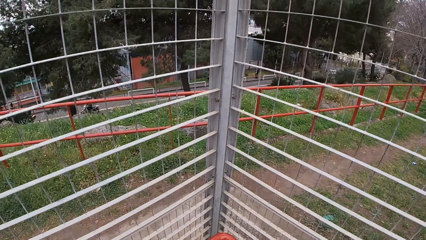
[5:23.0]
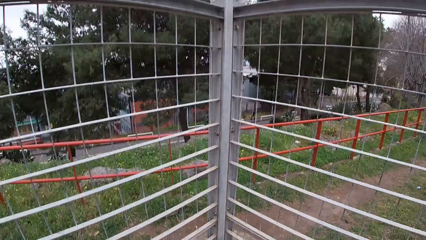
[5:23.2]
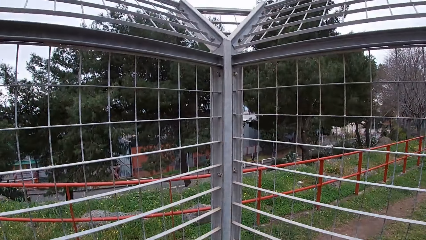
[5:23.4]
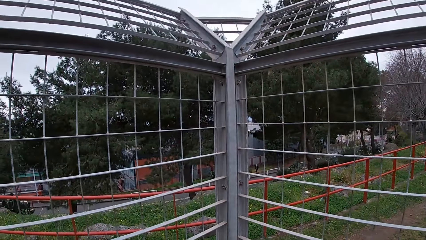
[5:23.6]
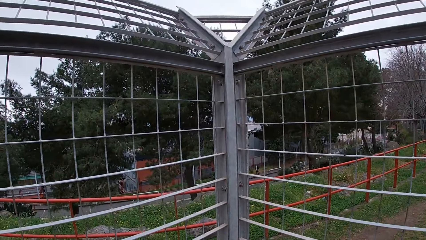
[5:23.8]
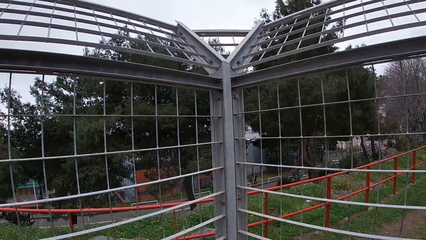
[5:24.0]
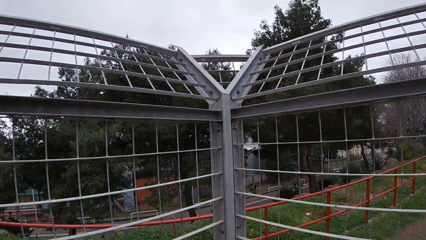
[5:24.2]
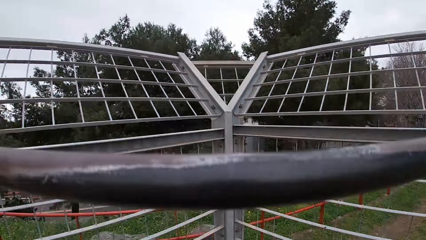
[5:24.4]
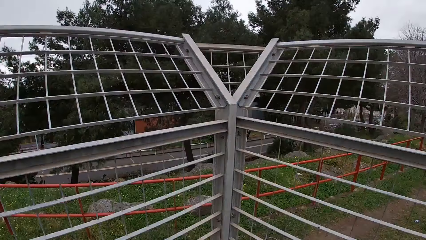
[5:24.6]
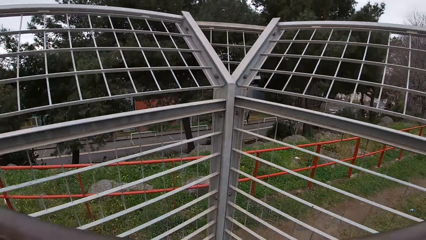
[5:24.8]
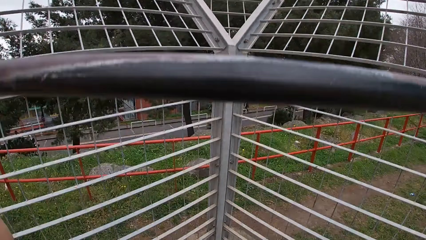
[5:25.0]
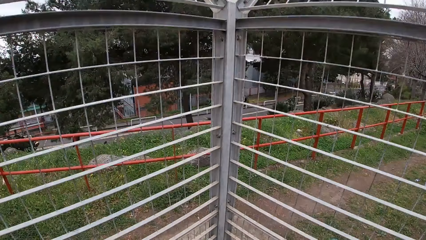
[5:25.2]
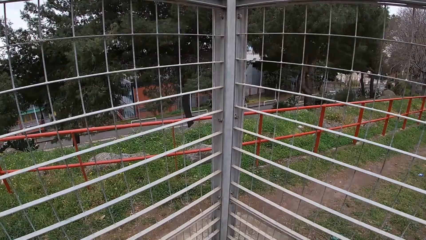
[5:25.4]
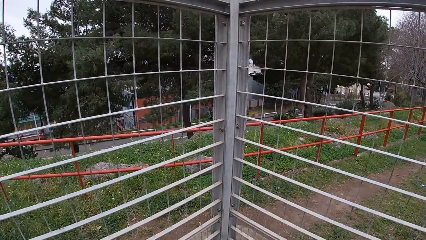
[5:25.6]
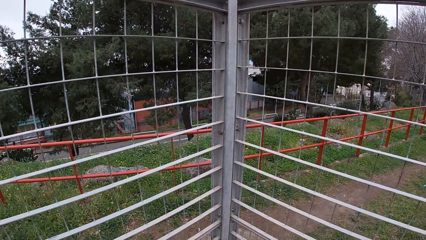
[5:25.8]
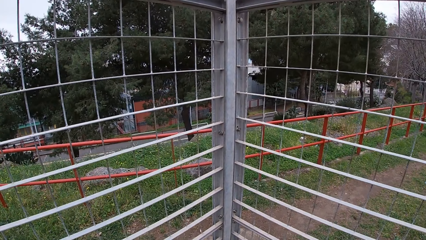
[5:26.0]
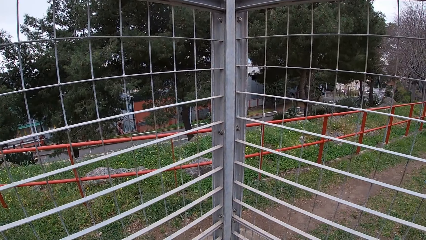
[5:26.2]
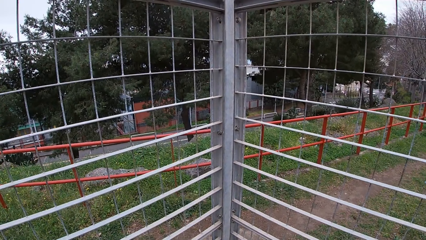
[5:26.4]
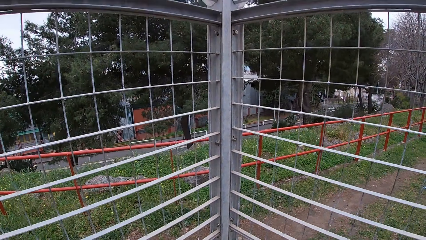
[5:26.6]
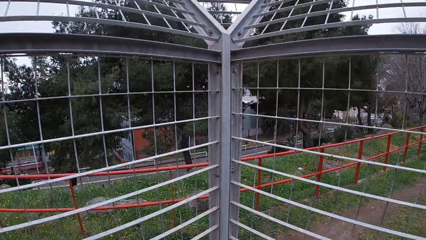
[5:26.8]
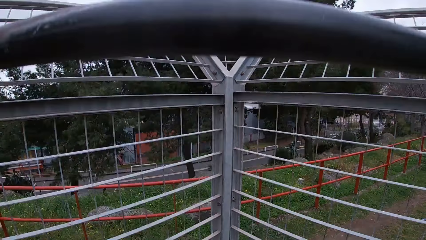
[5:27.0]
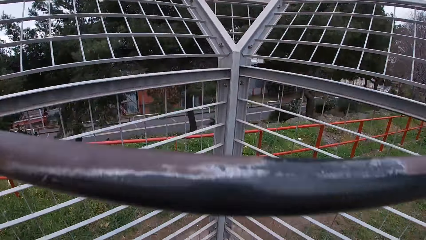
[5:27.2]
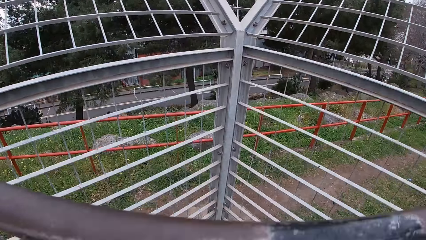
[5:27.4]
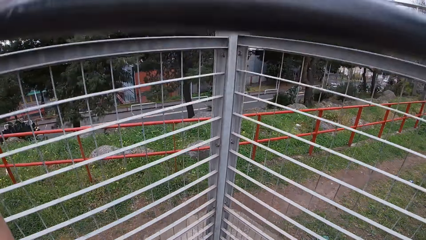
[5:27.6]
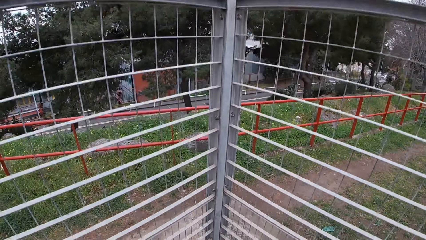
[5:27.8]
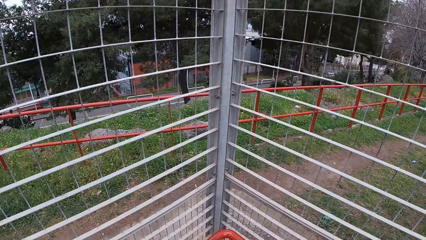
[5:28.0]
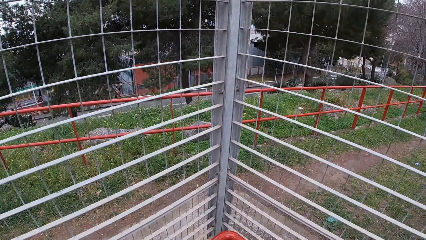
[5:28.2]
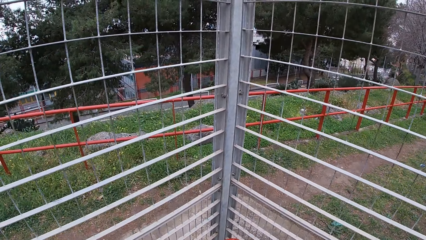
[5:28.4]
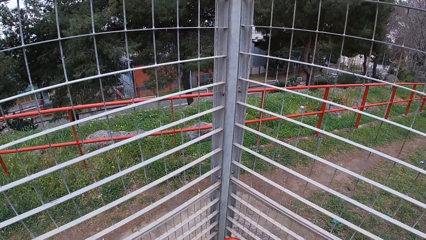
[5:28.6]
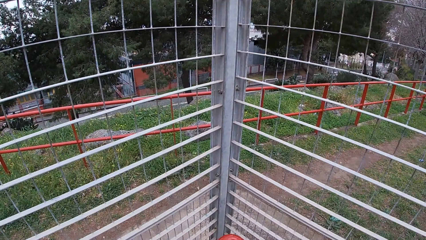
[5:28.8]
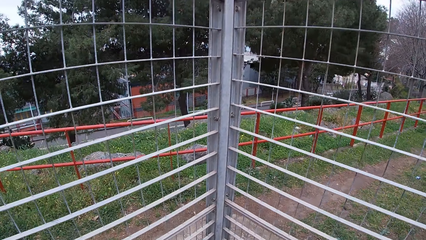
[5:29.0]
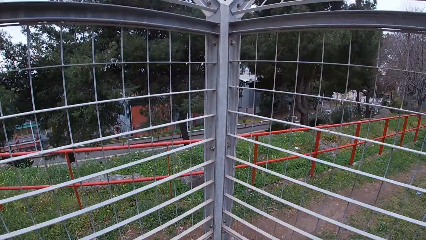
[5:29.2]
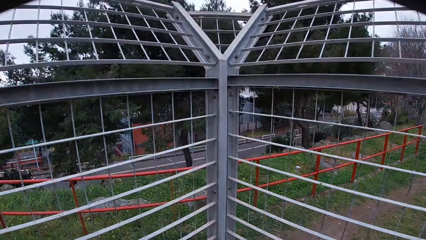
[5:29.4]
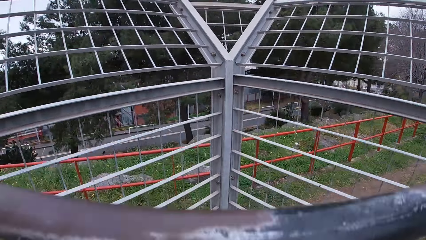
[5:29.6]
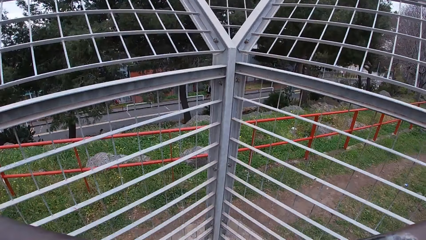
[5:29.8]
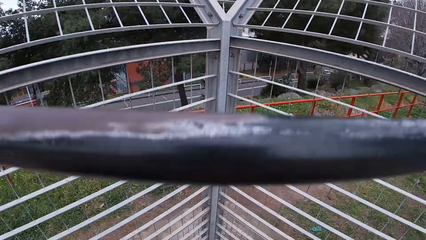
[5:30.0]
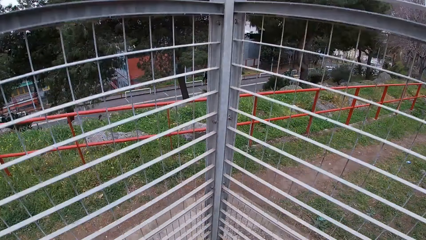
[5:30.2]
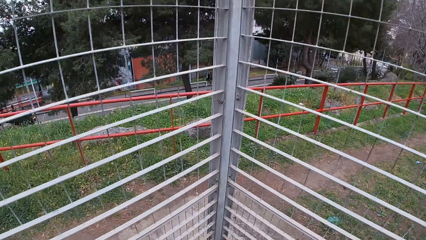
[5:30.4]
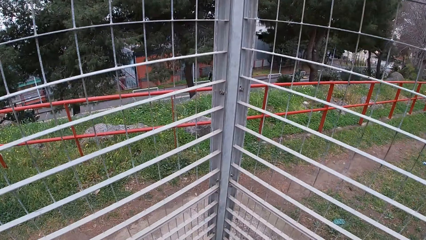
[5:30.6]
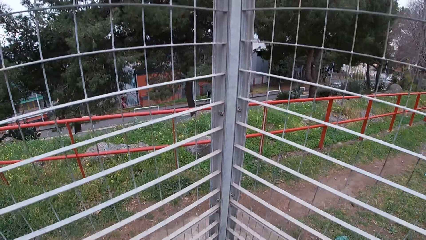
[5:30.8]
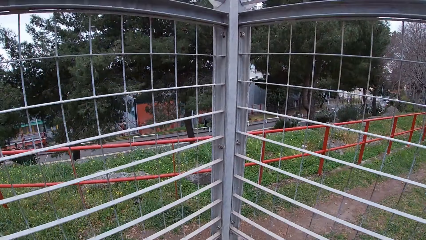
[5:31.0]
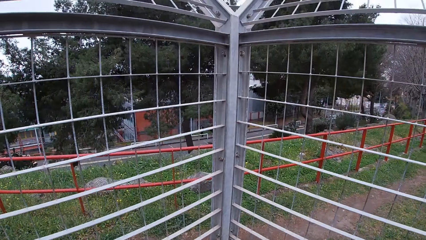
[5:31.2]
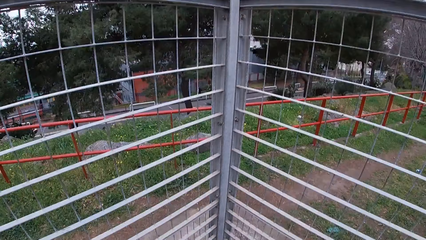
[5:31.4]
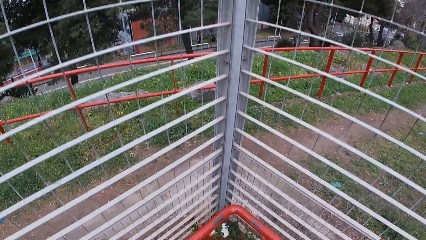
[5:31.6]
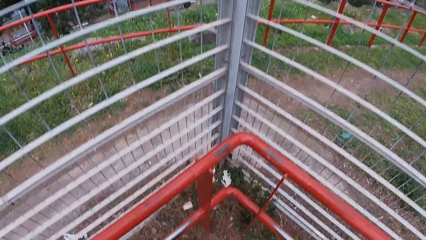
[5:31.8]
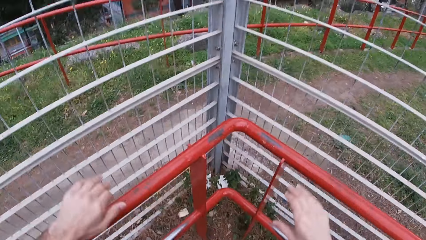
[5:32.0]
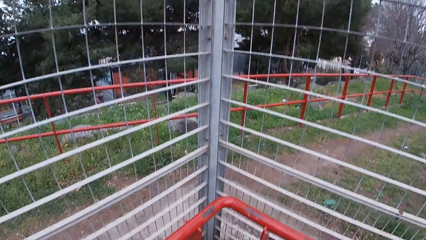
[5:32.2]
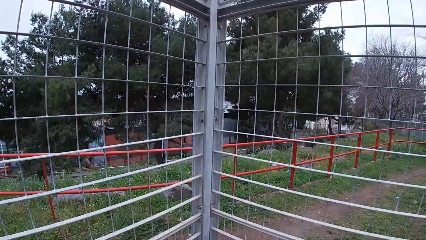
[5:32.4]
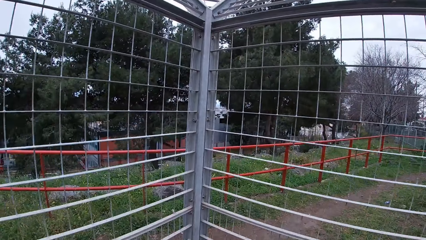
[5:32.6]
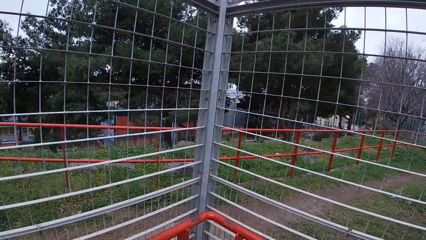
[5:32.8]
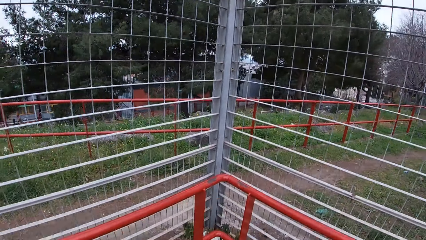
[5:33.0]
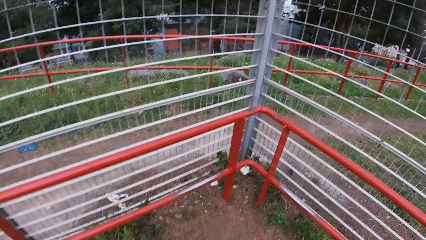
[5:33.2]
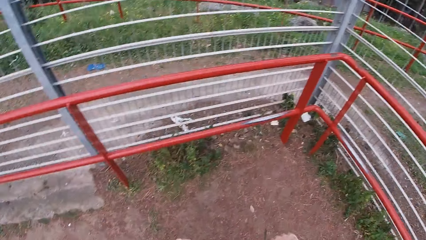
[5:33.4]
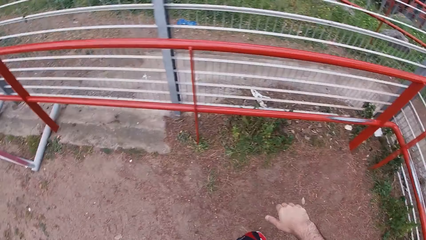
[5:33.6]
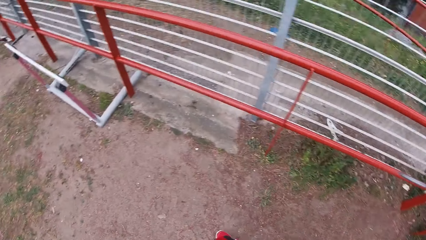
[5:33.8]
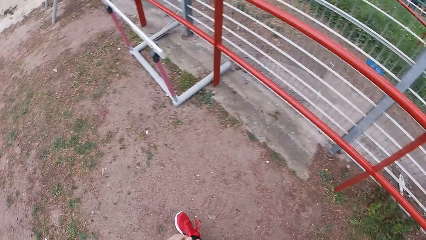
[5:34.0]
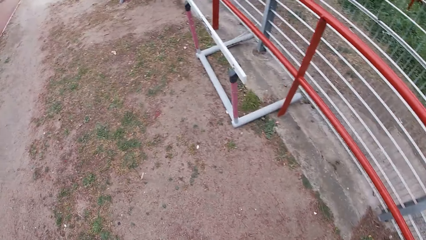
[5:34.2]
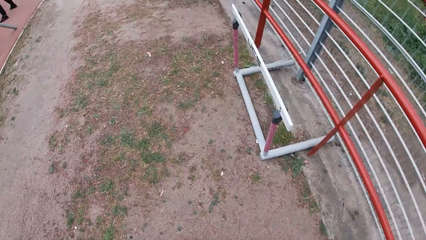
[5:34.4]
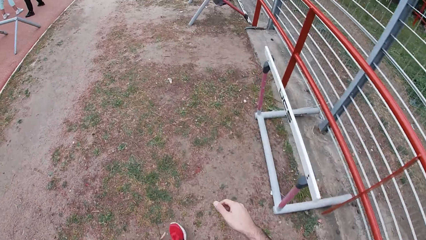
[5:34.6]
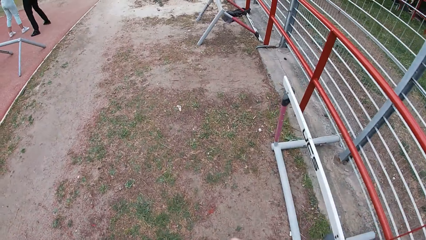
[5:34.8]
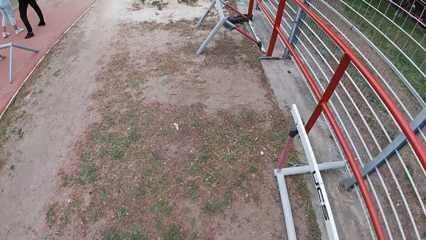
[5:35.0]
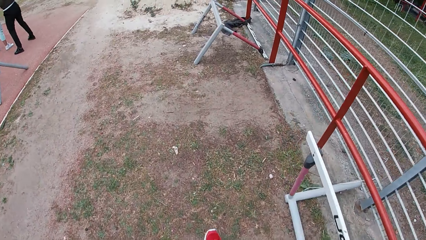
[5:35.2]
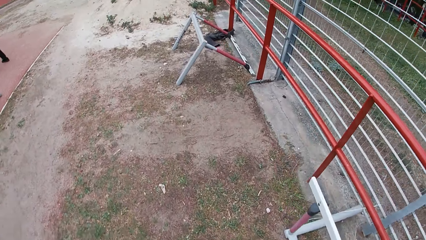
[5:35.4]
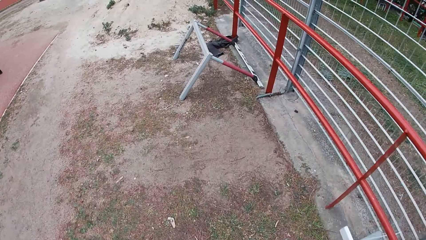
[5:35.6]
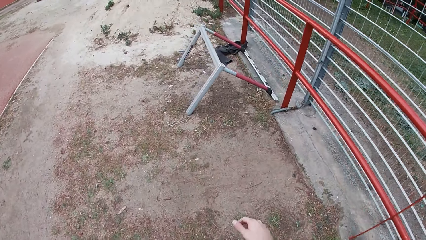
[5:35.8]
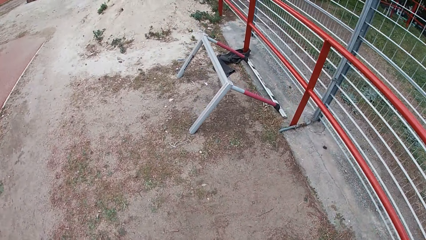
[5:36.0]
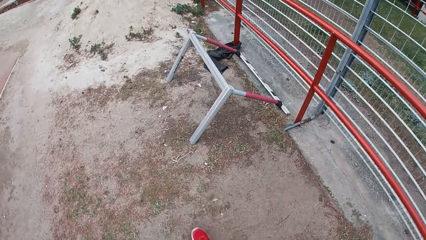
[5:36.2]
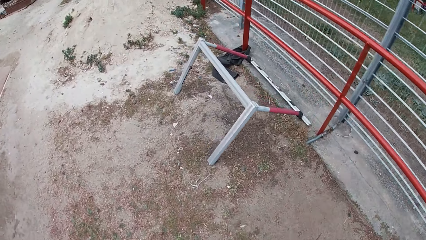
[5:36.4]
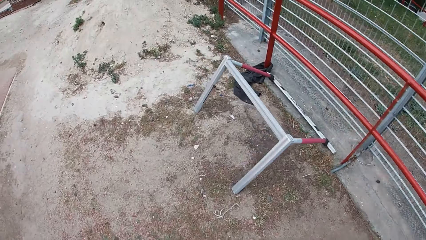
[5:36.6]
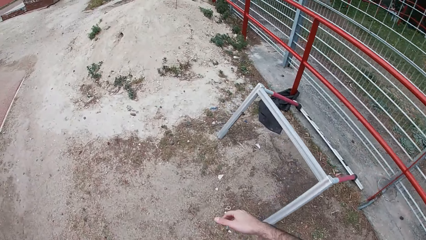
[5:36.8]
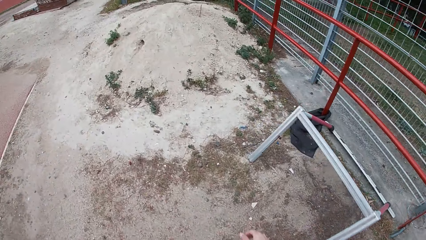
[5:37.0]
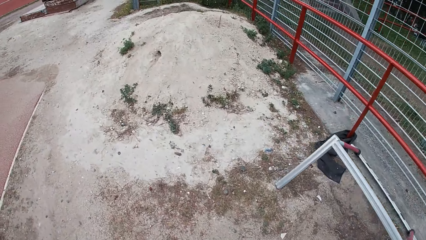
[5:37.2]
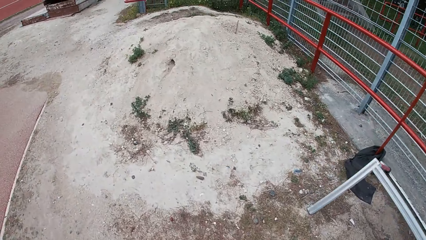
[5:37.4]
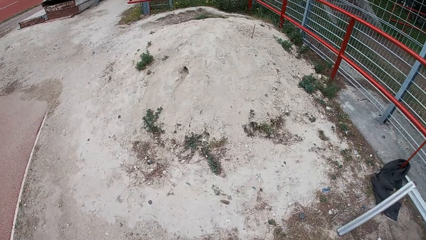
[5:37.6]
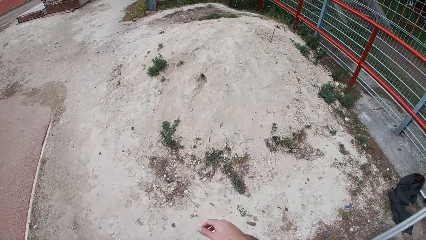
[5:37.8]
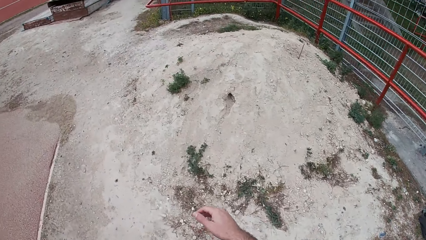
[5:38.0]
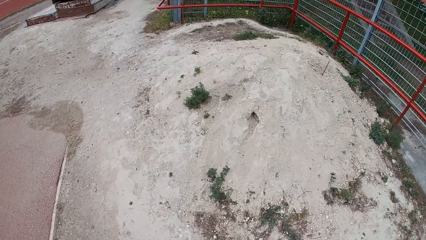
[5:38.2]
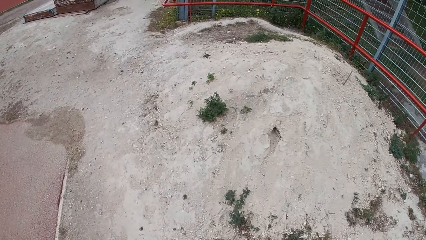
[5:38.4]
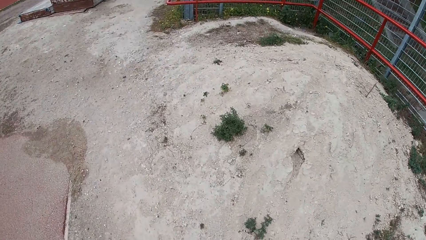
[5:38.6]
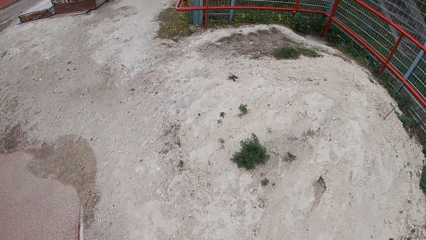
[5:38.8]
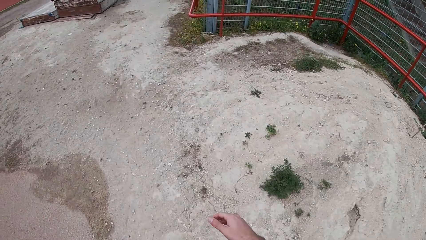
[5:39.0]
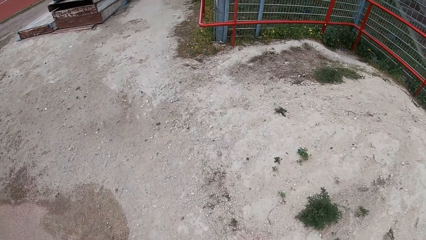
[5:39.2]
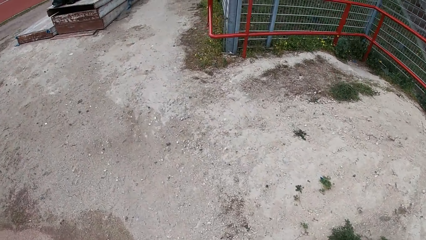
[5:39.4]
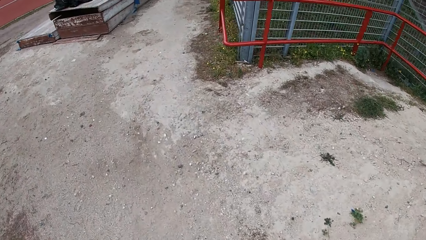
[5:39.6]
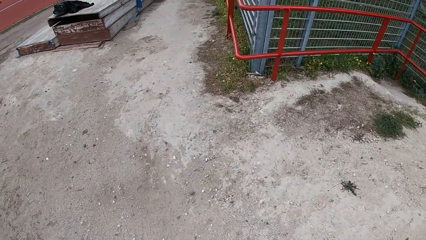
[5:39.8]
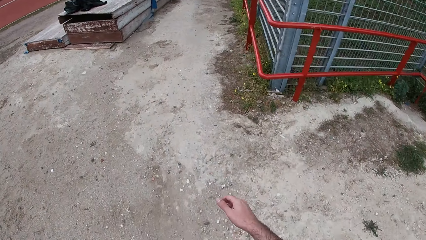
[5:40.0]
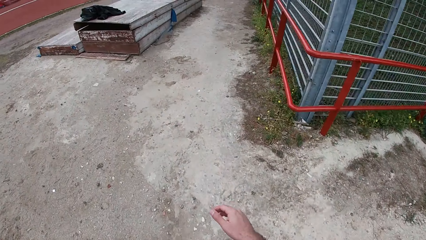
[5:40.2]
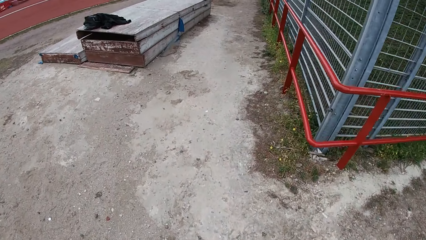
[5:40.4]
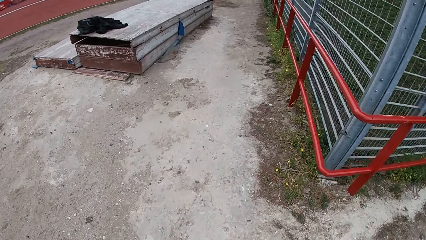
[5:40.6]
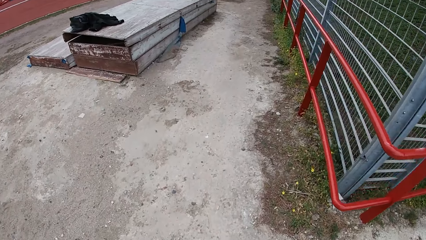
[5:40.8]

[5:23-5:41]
The camera wearer comes down from the metal bar. They walk along the field towards the table in the park. They walk past the woman and the other woman.
